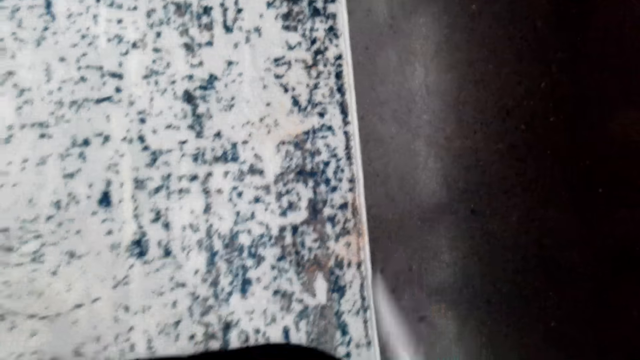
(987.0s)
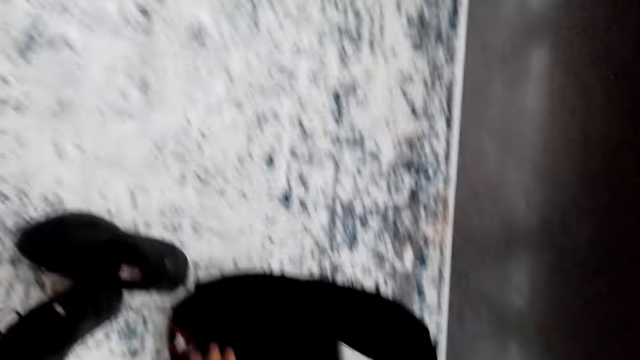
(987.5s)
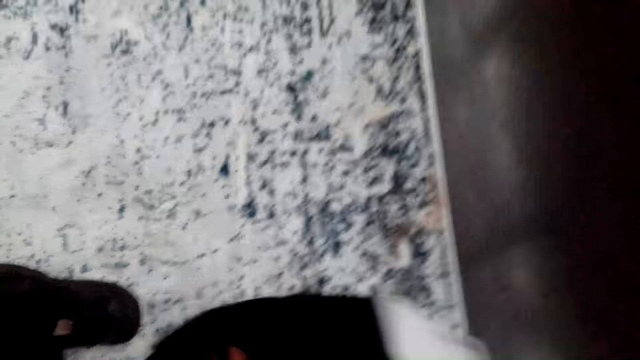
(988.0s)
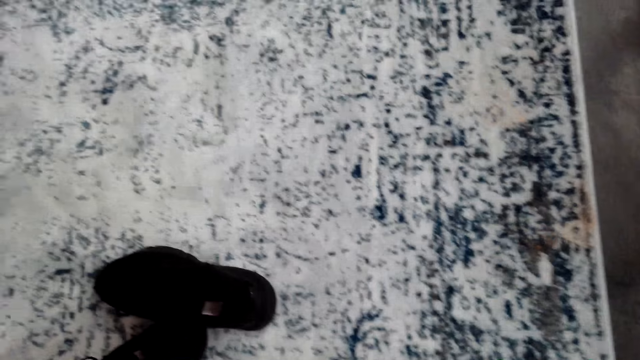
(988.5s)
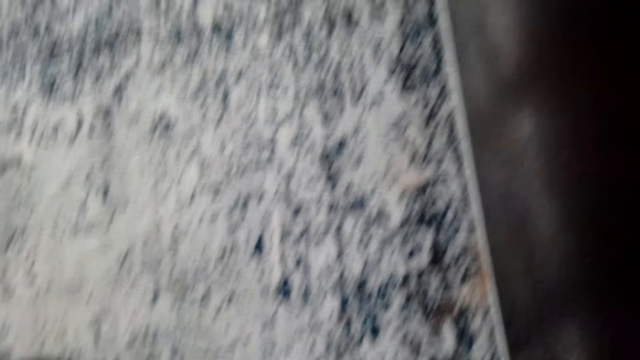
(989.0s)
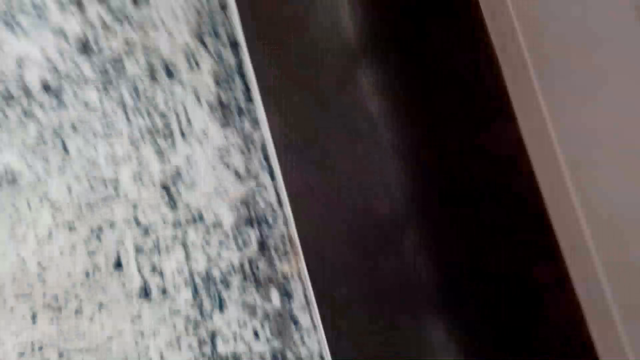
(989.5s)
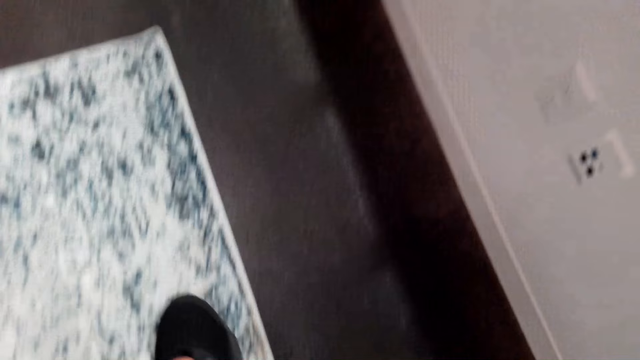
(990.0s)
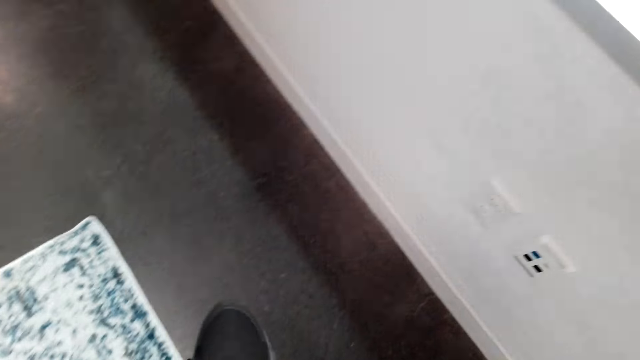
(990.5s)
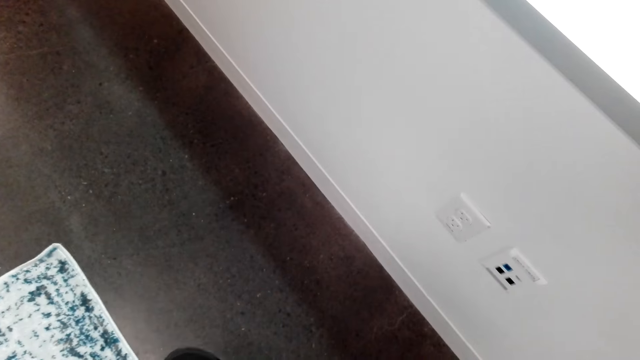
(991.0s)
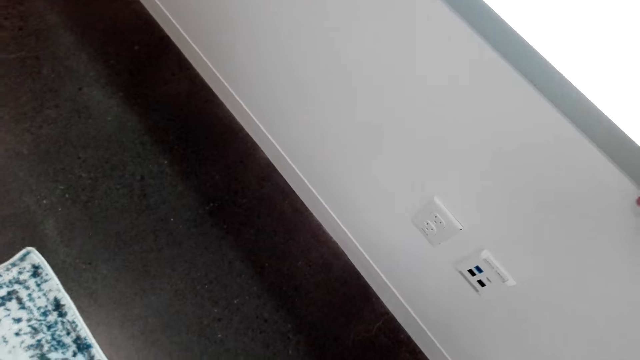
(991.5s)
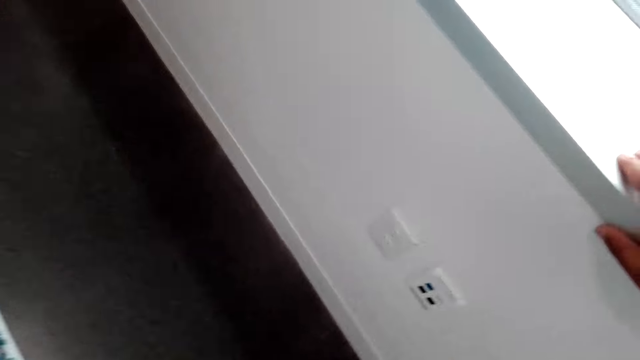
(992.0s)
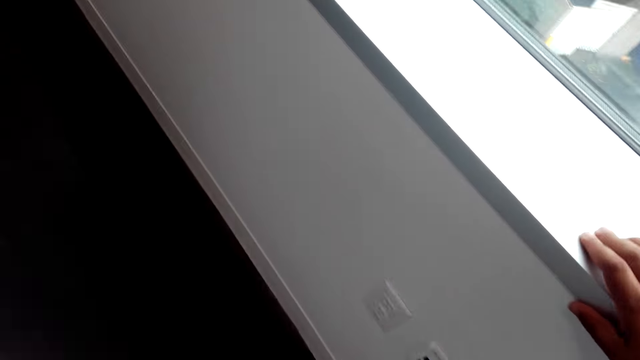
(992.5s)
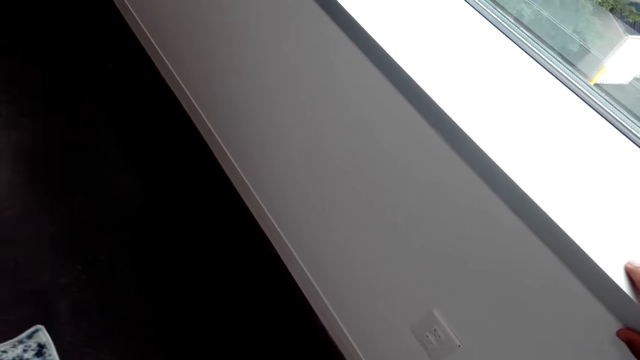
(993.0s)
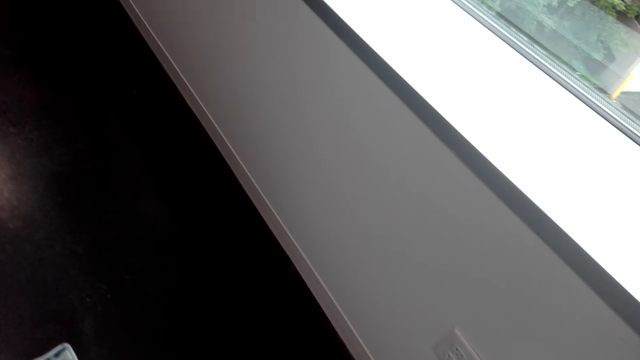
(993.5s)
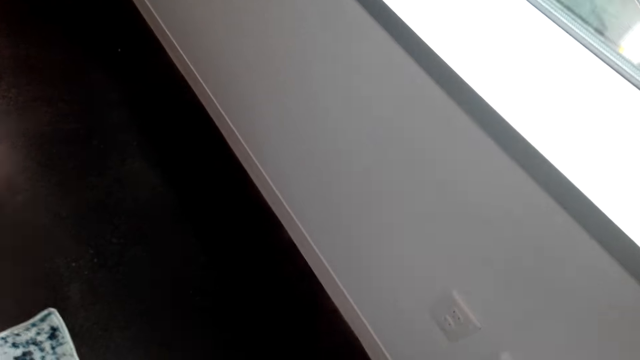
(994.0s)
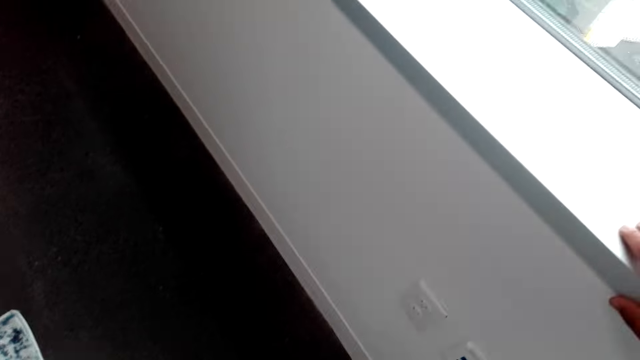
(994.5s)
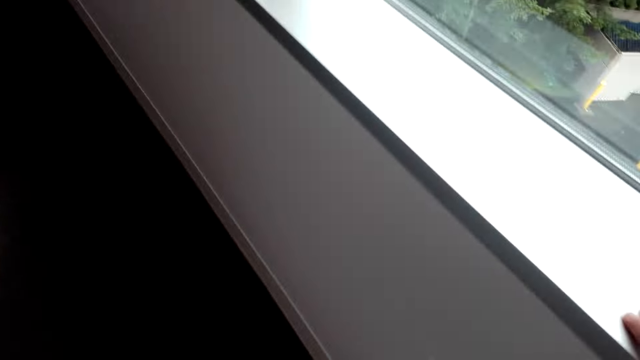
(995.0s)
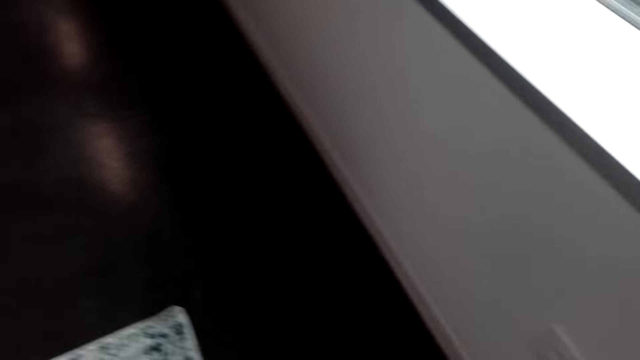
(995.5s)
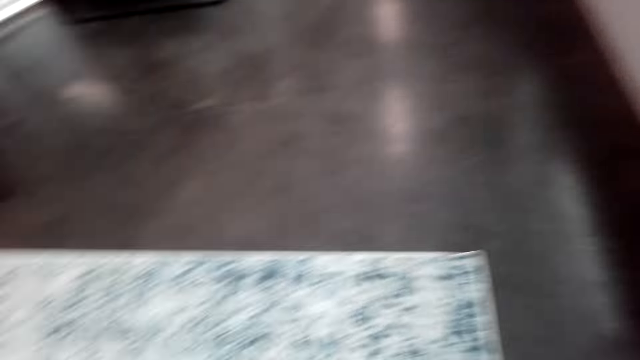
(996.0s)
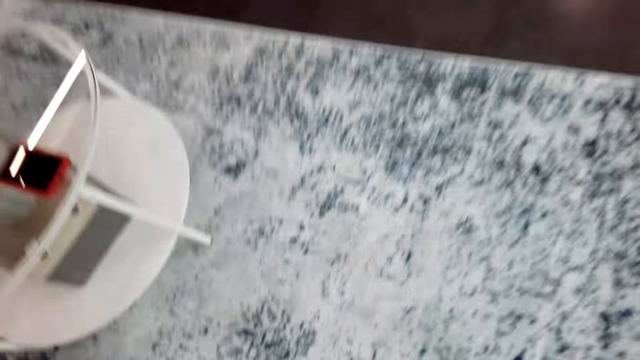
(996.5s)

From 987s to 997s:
The camera wearer removes a cloth. They lift a shoe from the rug. They put on the shoes.

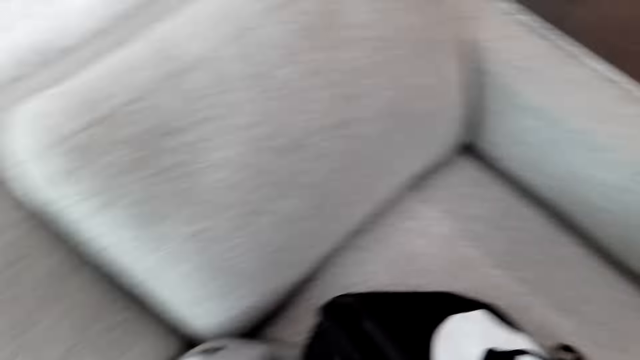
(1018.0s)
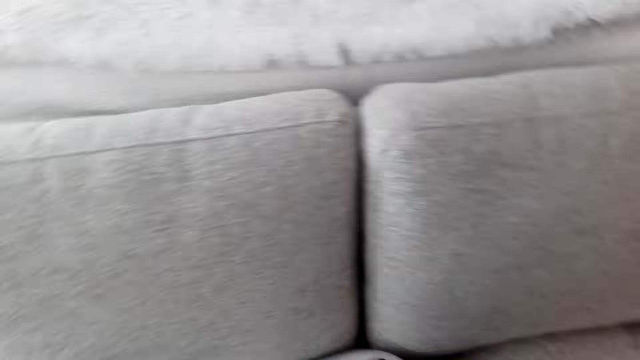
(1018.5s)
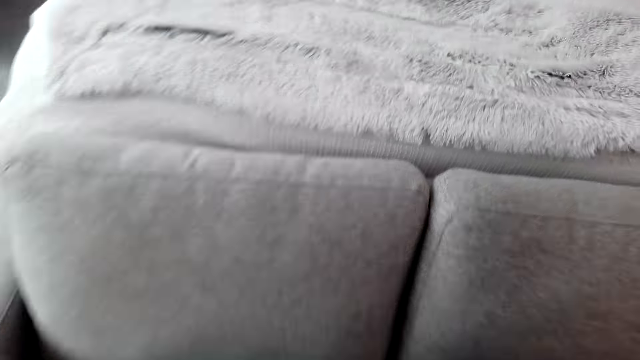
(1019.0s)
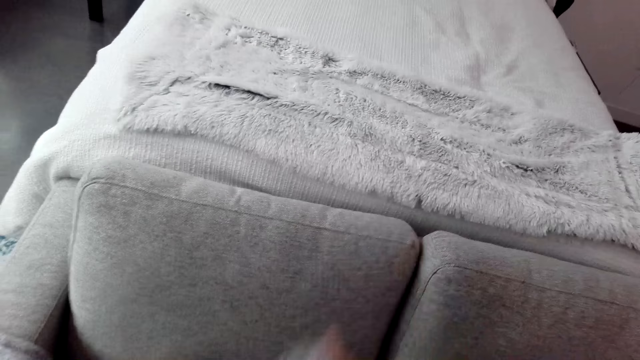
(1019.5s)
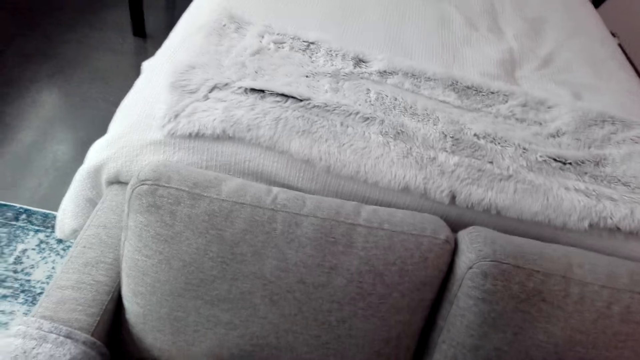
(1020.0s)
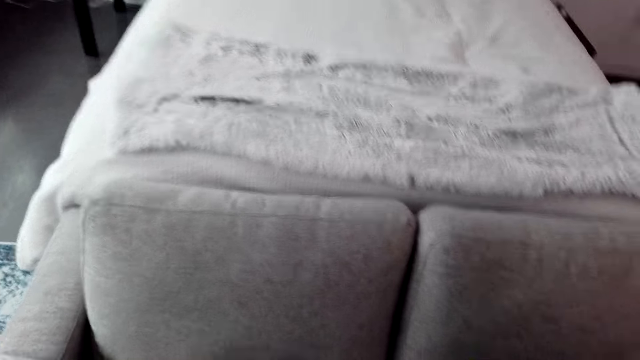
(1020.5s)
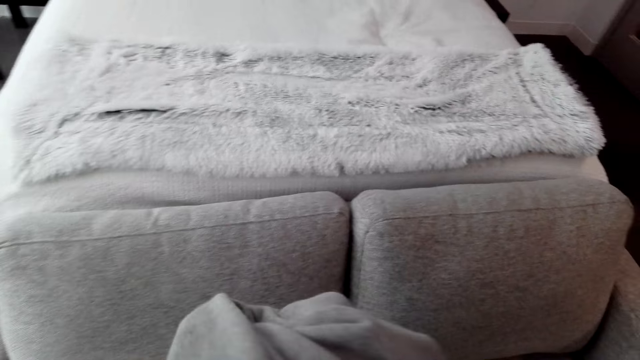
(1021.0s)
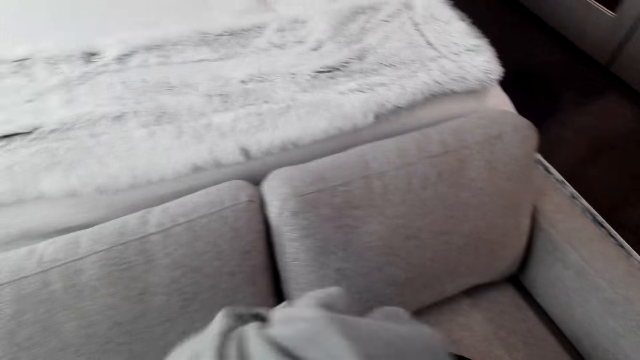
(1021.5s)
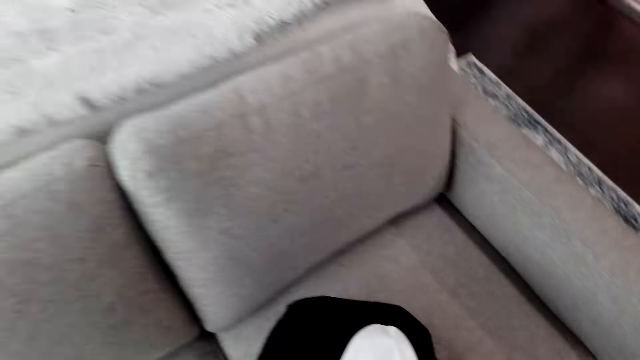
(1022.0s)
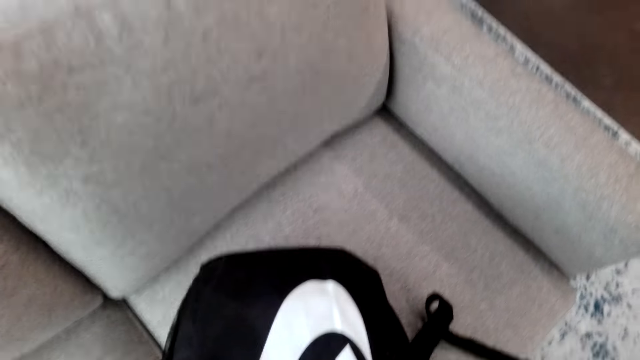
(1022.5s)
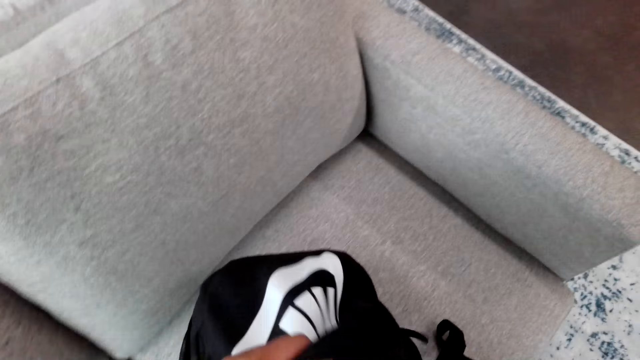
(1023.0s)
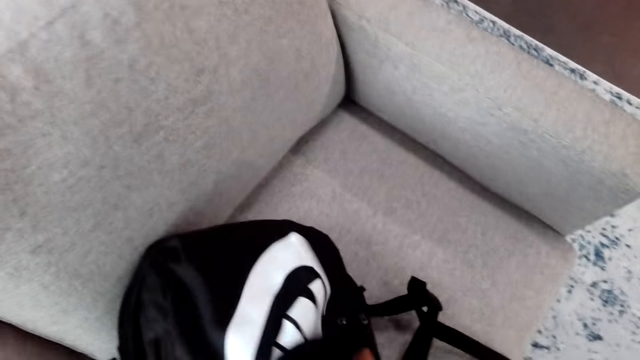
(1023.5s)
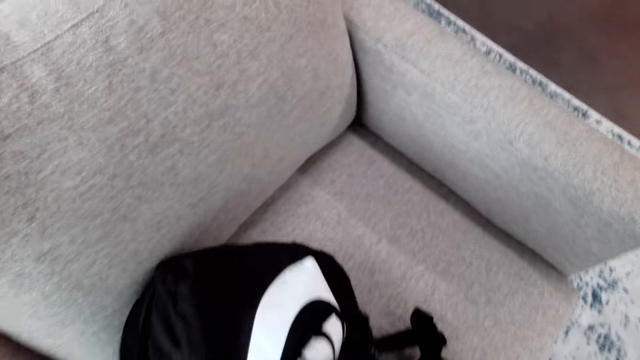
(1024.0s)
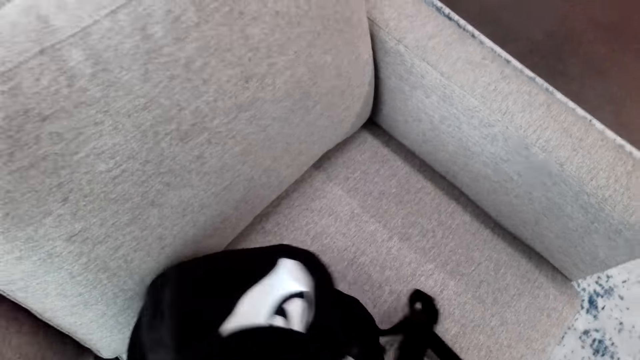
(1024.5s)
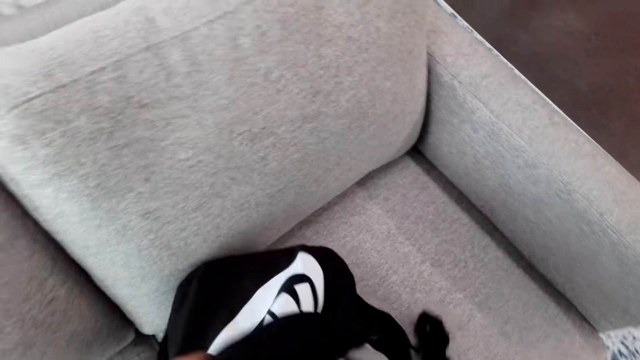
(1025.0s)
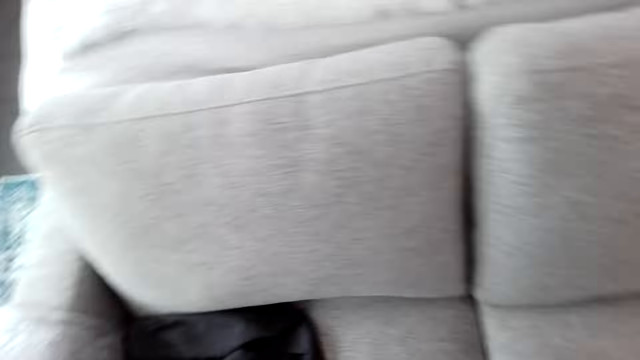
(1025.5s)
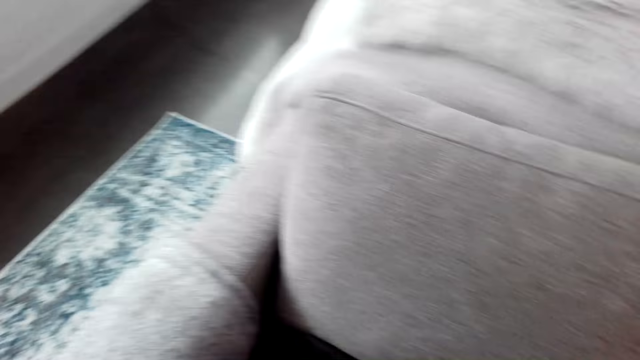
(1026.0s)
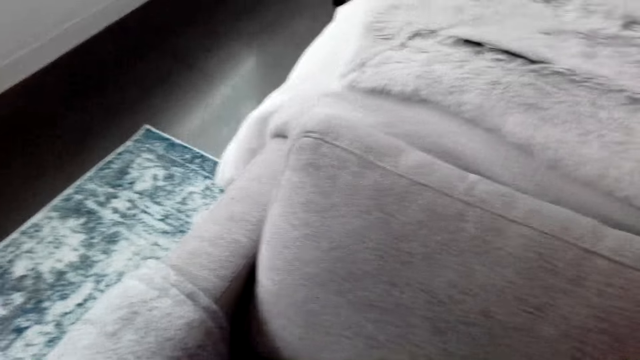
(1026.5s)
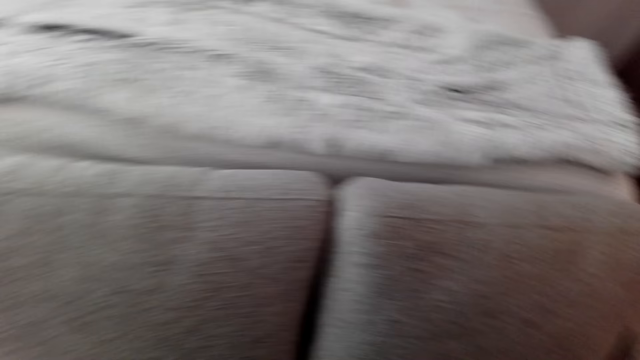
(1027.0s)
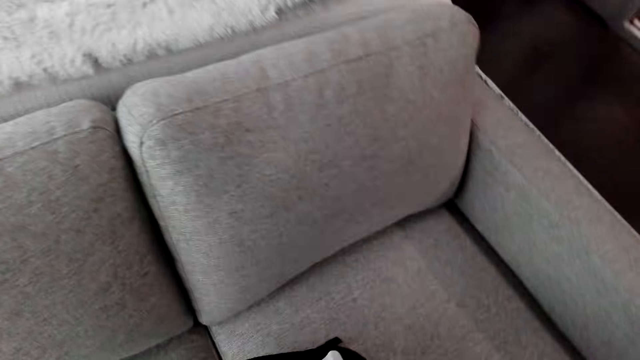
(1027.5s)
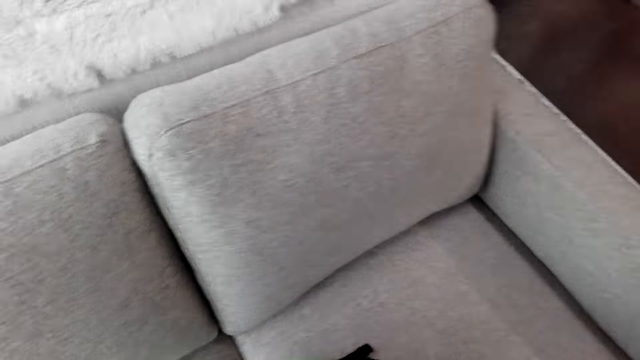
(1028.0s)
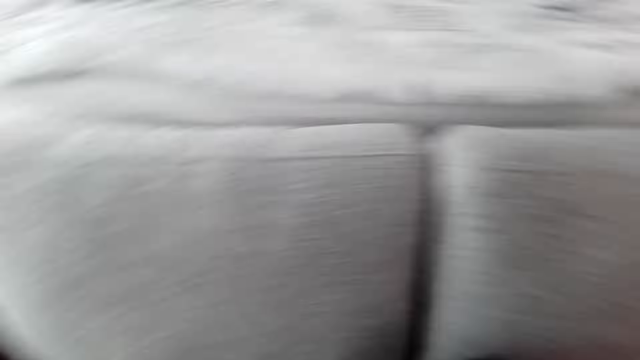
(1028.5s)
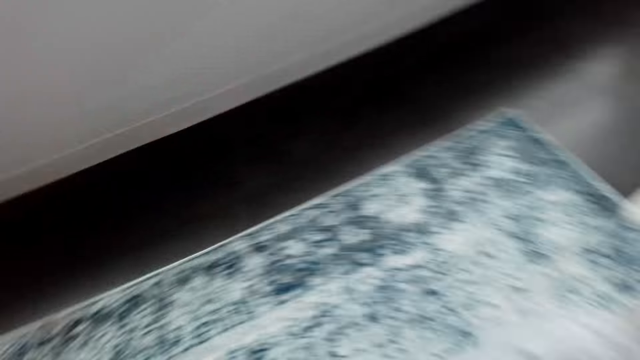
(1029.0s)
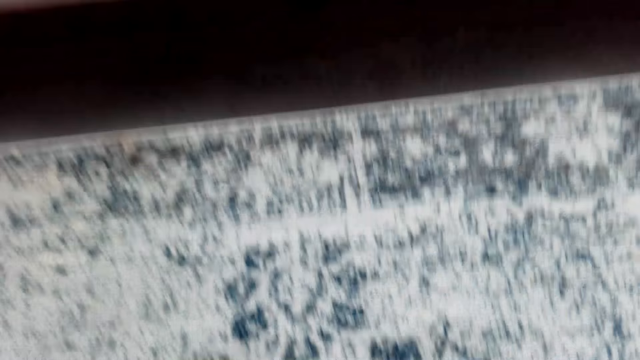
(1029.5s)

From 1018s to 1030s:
The camera wearer puts the cloth in a bag. They lift a cloth from the sofa and put the cloth in the bag. They look around the sofa.
